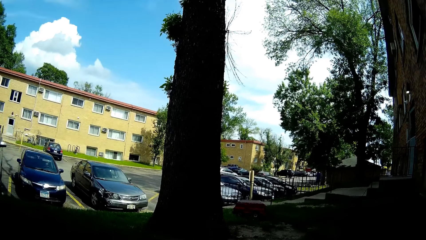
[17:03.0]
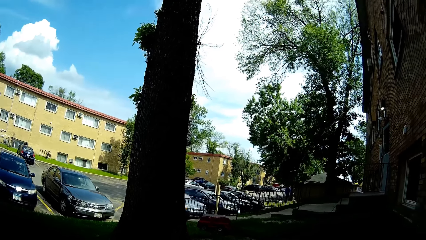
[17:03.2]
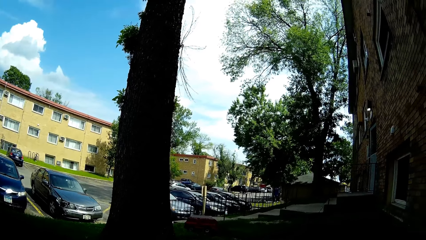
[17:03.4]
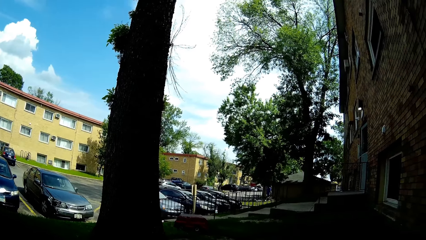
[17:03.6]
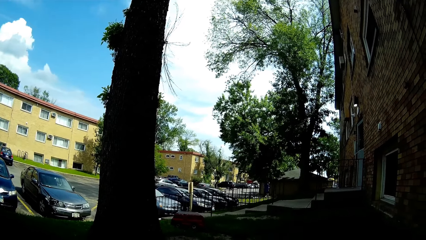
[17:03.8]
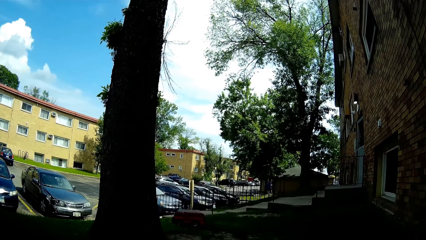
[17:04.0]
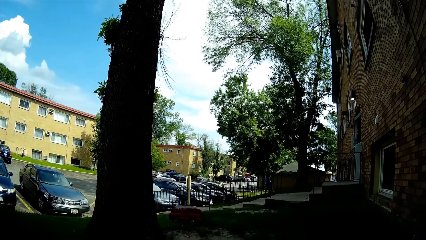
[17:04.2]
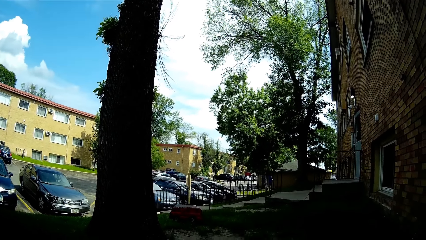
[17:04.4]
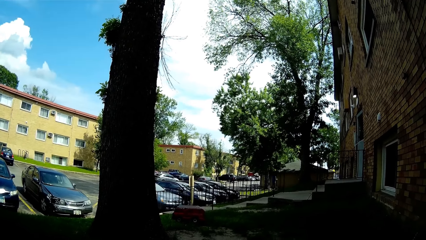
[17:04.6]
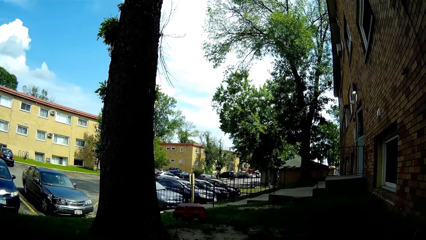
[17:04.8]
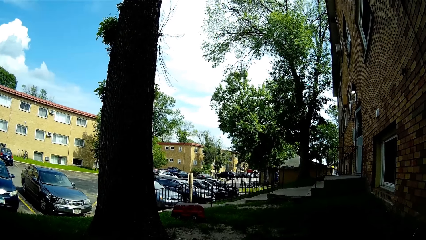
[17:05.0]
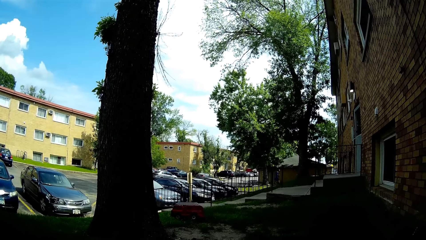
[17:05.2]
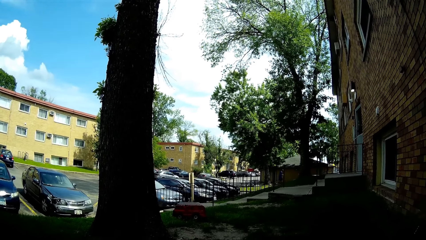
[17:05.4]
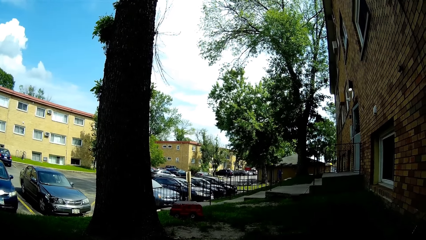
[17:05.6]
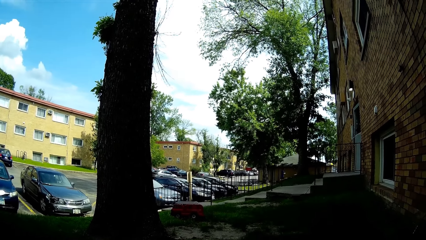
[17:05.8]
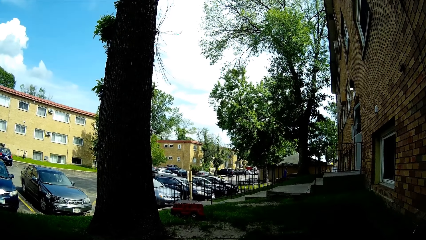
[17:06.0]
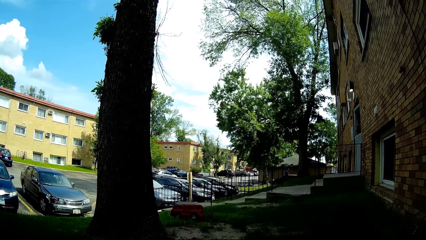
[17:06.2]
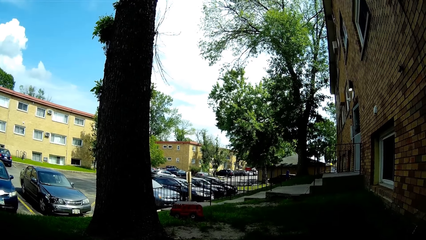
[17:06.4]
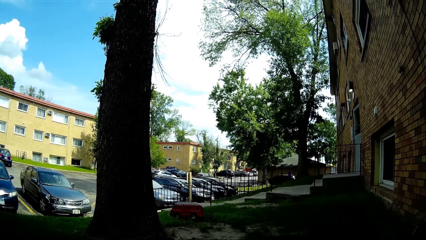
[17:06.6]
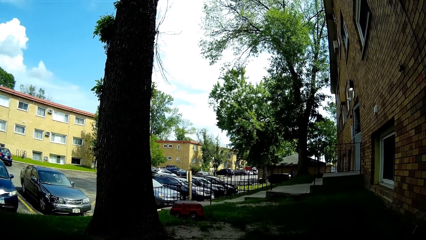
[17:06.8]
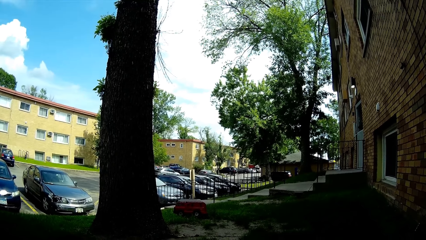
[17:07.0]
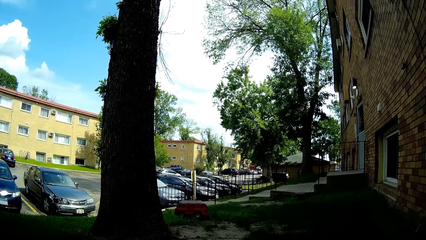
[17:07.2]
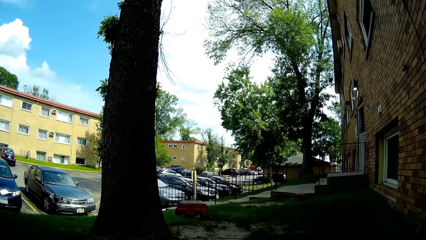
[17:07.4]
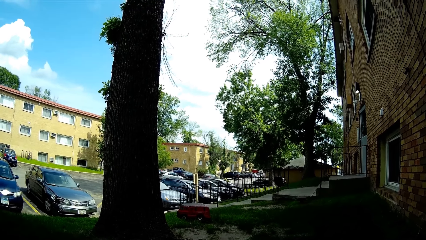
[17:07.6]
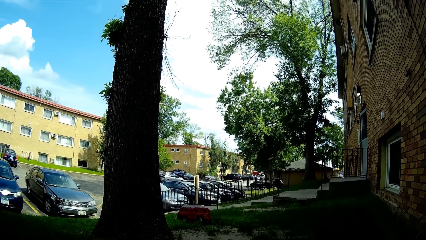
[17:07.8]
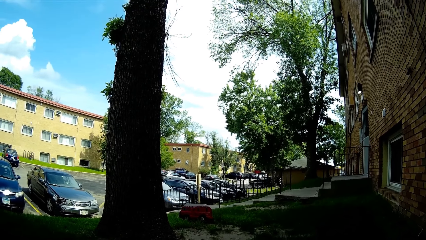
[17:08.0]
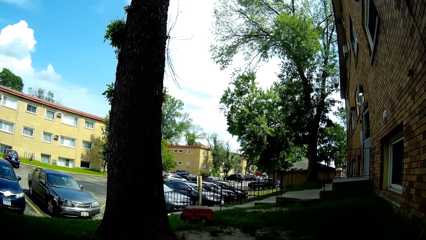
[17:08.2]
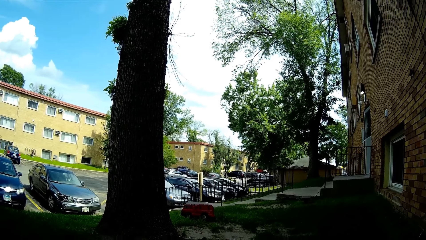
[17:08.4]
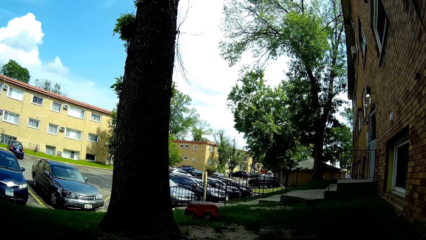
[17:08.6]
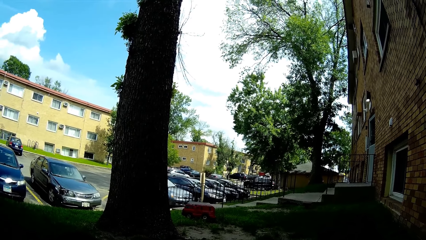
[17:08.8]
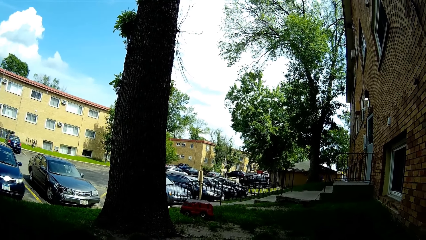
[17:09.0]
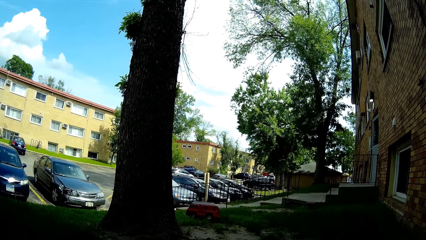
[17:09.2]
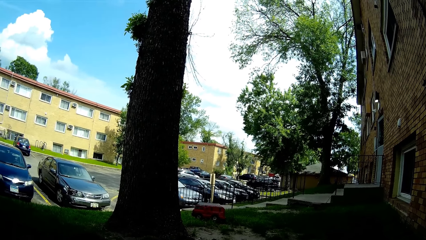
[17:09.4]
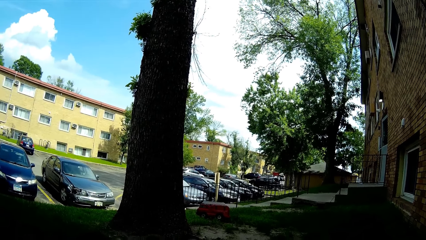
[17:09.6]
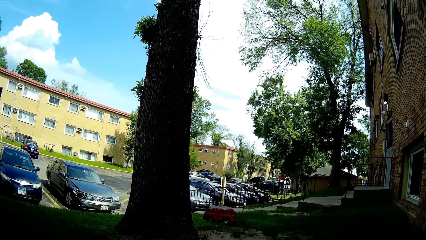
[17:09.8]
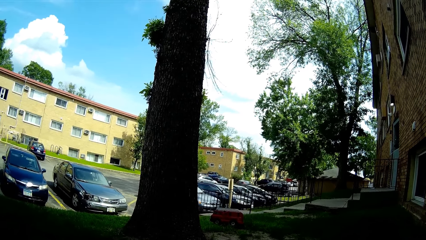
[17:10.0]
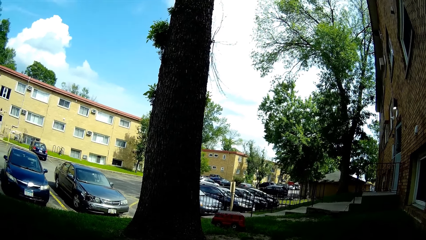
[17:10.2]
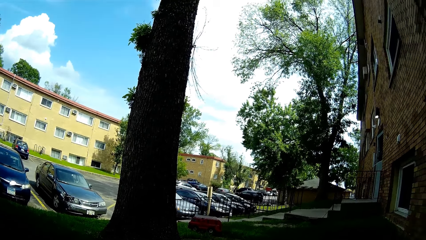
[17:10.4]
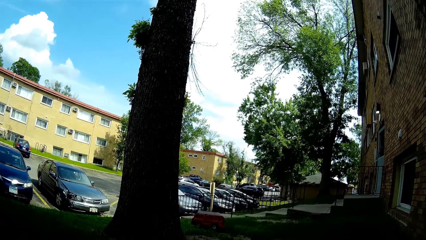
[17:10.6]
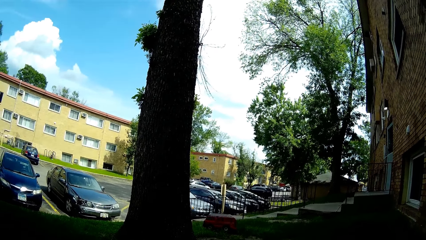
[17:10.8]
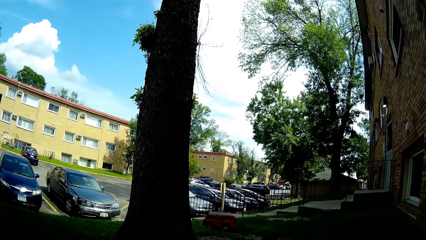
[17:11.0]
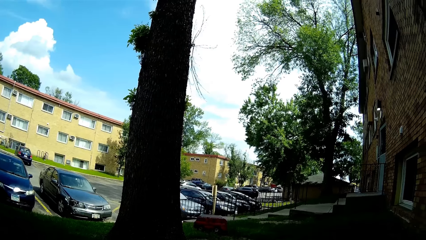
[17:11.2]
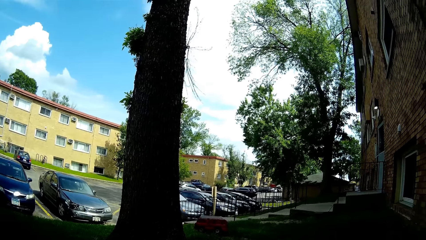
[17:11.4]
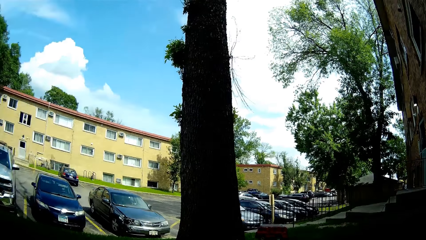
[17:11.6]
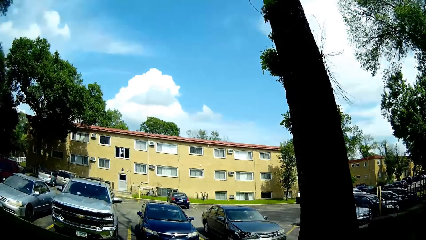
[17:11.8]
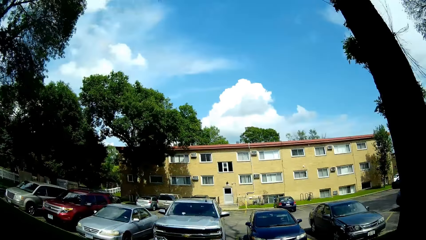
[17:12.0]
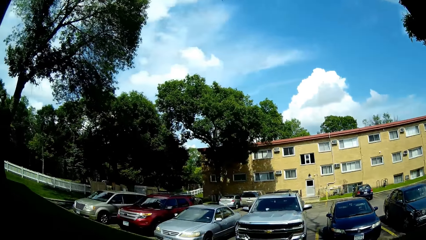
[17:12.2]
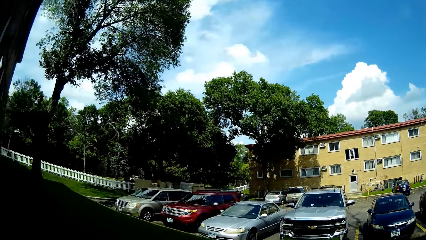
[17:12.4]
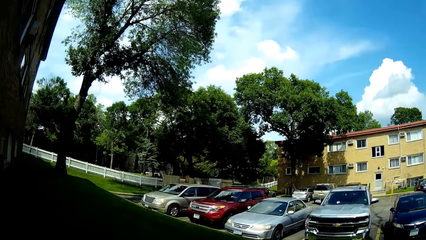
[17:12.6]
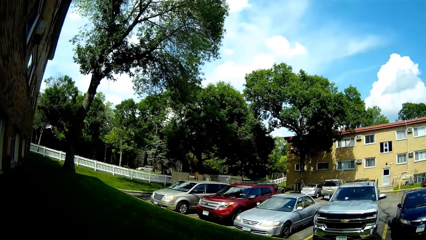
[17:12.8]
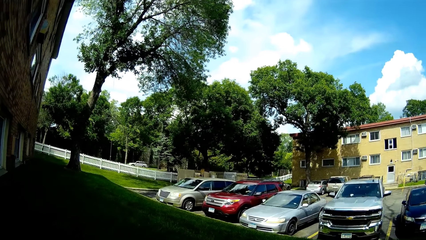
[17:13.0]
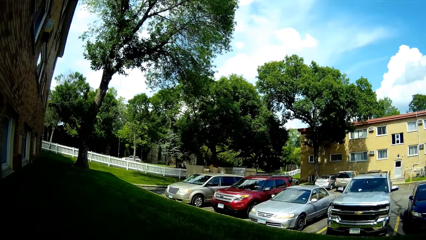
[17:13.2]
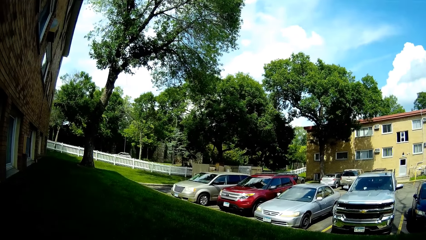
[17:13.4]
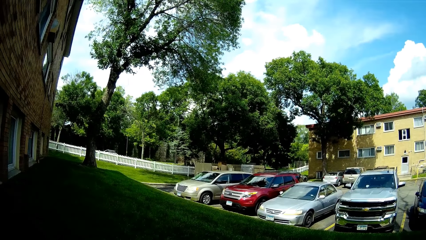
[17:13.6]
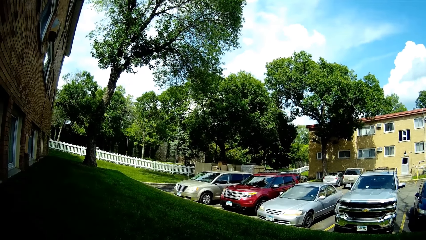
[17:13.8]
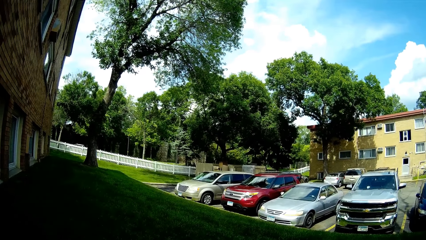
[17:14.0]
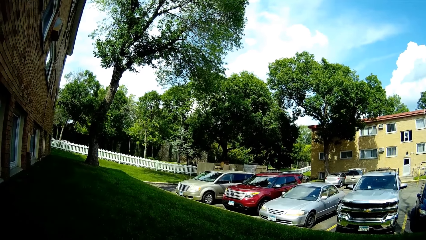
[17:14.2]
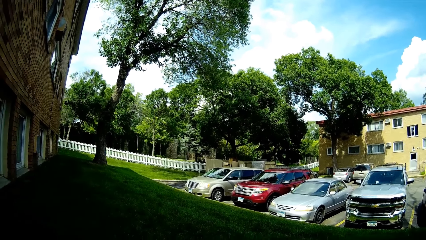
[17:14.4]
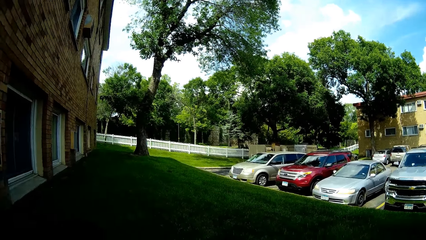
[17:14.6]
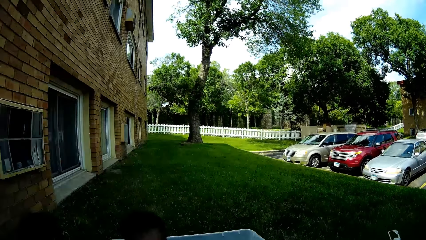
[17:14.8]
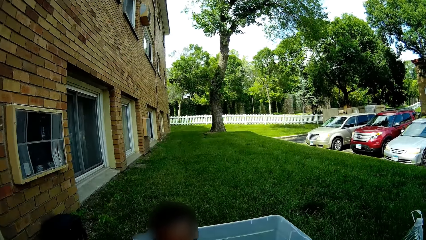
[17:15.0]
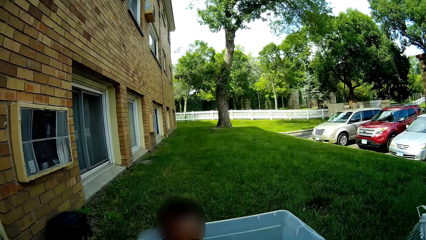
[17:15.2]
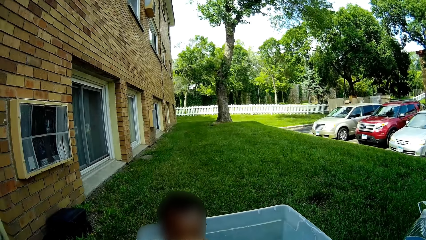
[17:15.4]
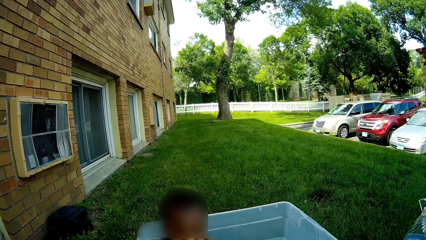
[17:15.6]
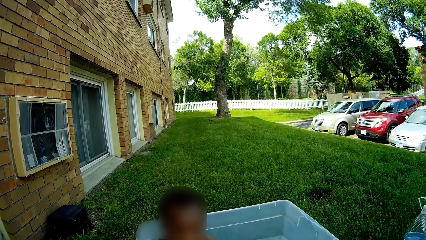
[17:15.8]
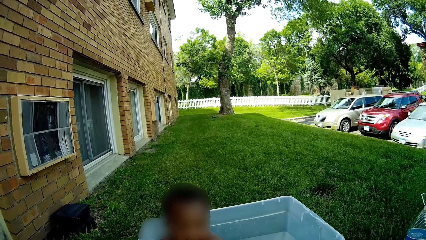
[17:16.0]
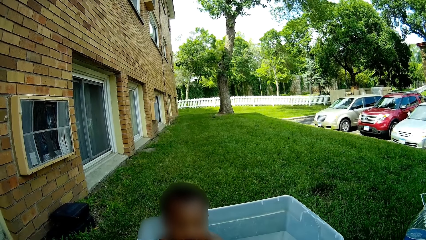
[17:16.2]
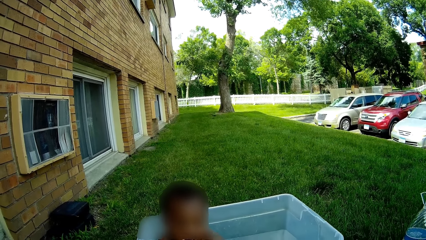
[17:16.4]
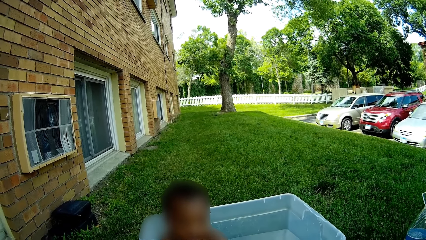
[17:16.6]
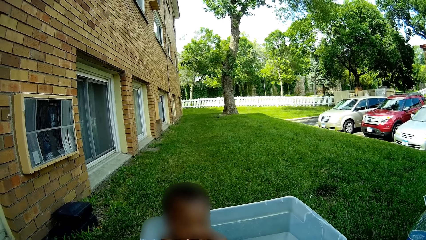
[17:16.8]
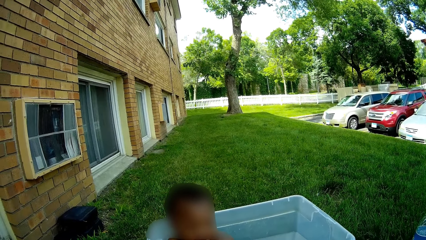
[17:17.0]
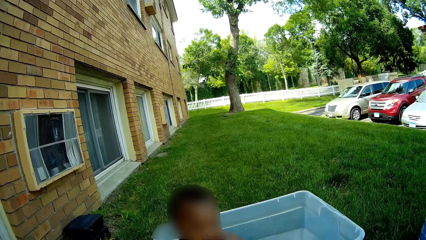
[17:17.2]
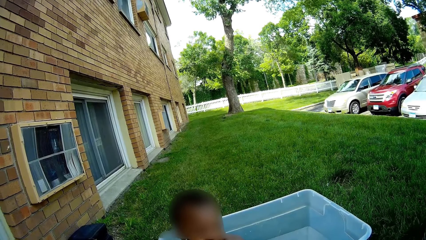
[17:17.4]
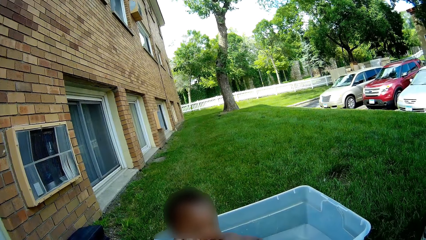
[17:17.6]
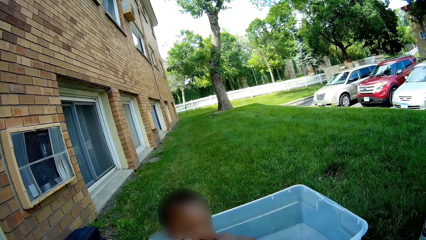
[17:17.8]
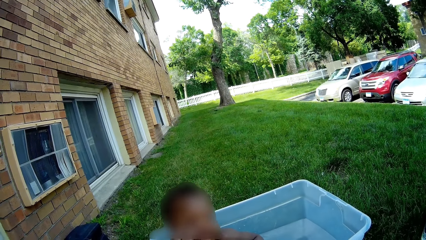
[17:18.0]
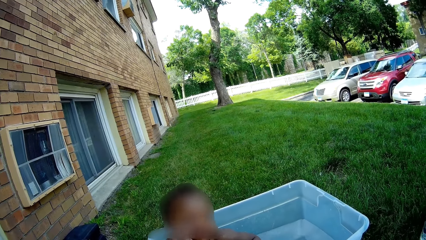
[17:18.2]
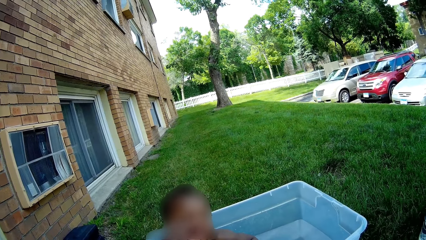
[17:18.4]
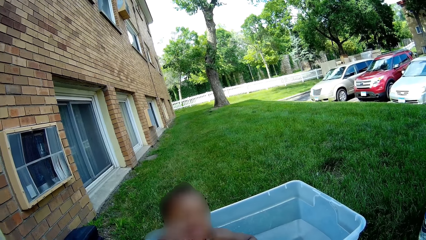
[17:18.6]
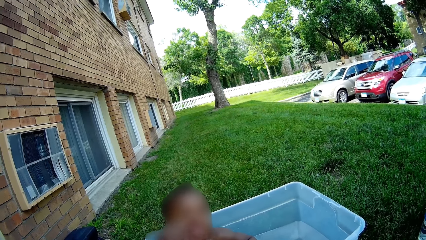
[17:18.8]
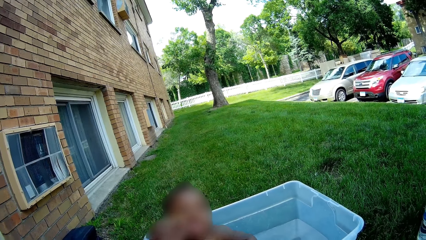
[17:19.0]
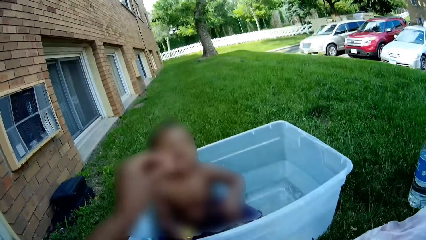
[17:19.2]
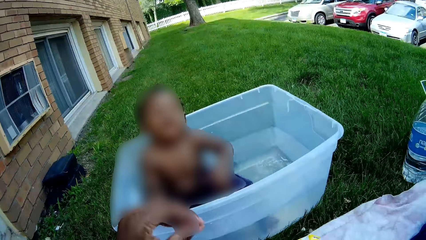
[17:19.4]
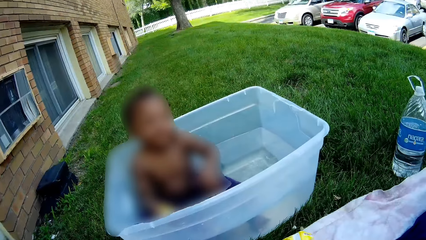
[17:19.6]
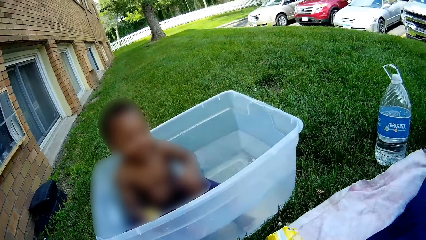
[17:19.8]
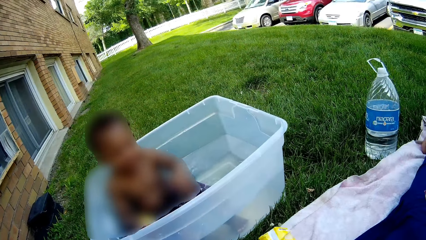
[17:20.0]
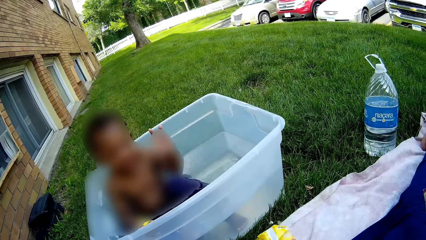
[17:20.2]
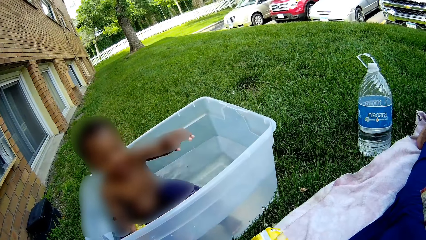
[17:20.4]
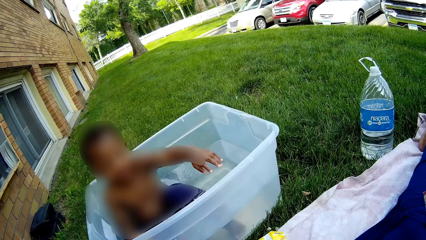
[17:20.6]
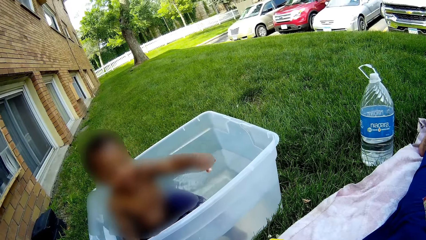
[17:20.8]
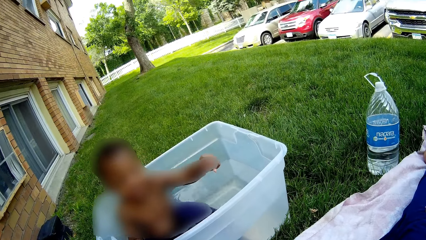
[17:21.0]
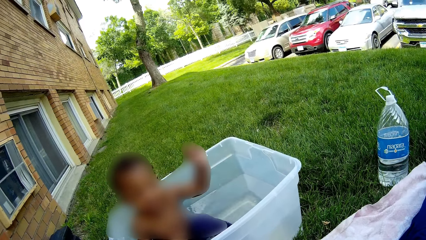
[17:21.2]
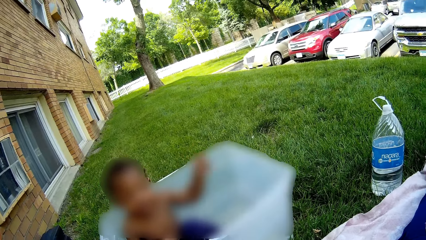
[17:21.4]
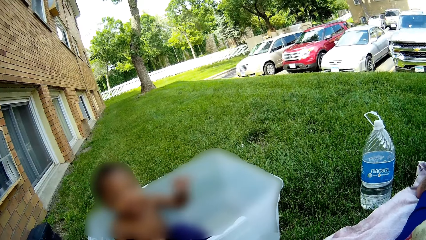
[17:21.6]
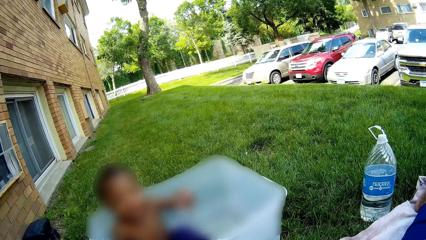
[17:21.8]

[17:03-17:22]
The camera wearer converses with a child. She wipes the face of another child with her left hand. She dialogues with a baby. The other child gestures with his left hand.
